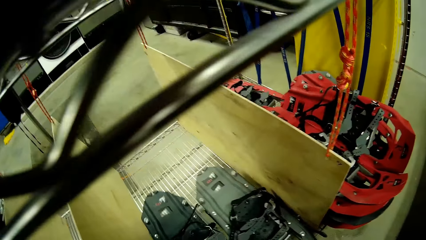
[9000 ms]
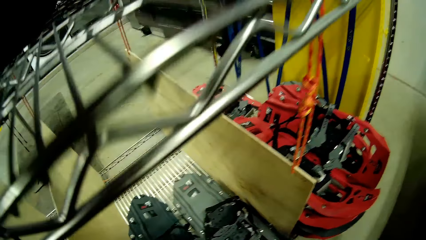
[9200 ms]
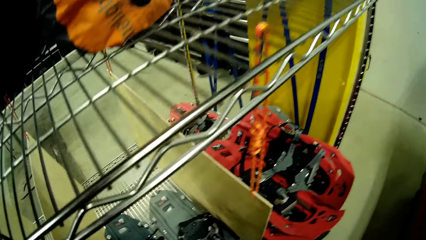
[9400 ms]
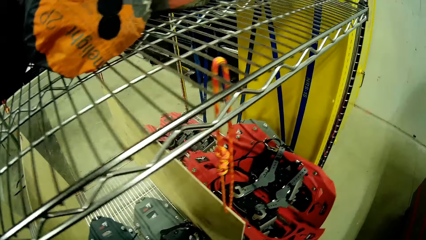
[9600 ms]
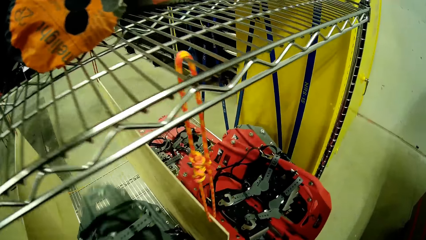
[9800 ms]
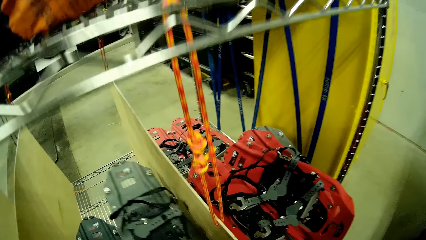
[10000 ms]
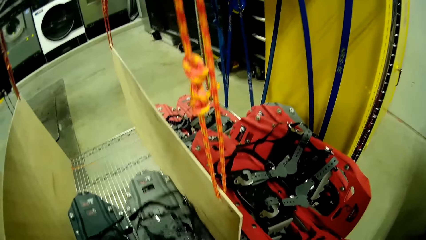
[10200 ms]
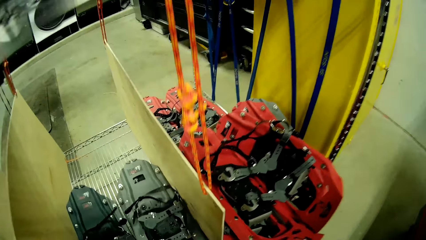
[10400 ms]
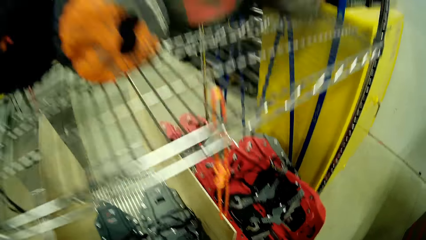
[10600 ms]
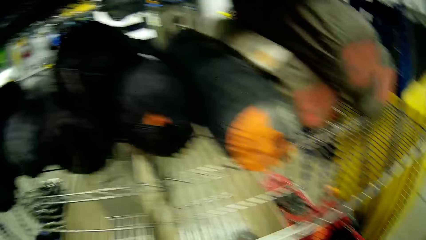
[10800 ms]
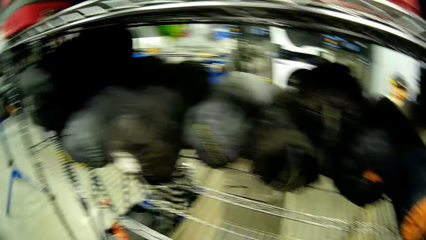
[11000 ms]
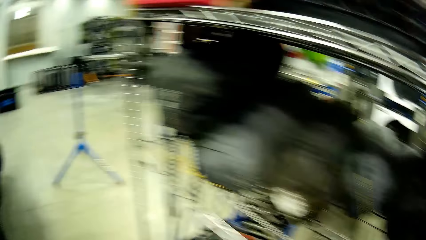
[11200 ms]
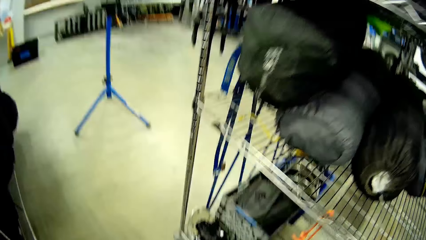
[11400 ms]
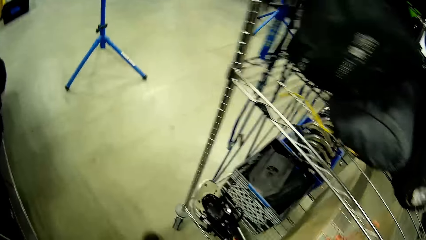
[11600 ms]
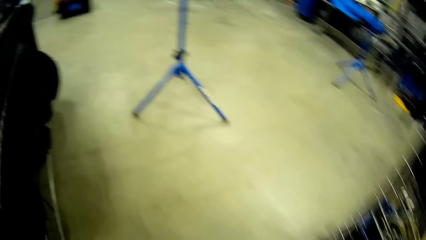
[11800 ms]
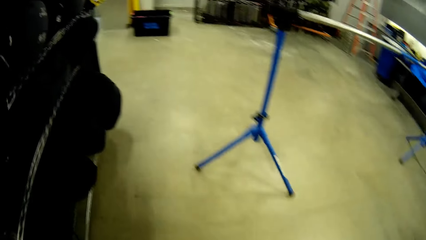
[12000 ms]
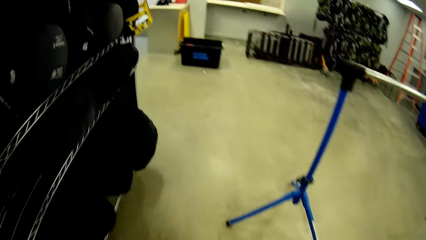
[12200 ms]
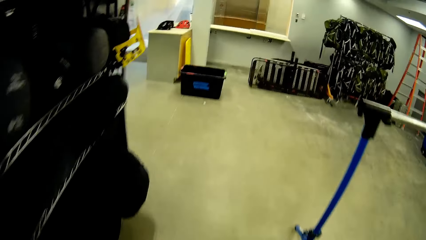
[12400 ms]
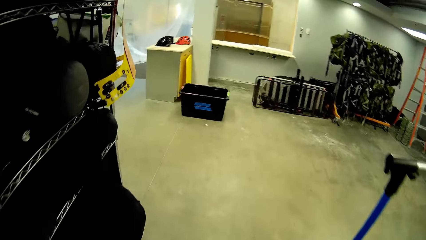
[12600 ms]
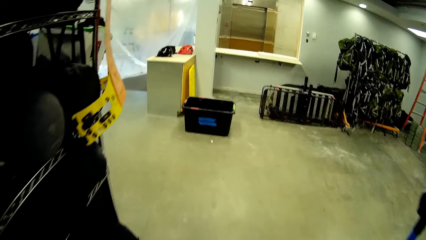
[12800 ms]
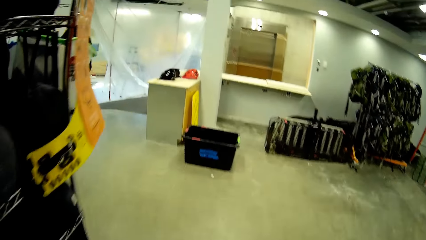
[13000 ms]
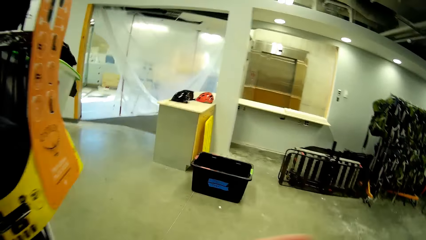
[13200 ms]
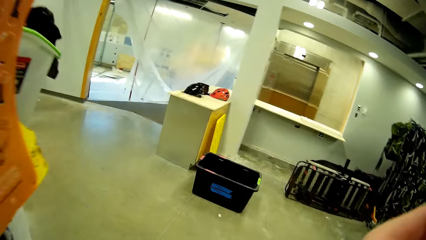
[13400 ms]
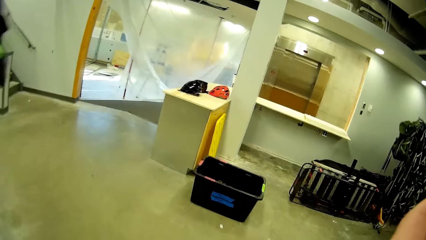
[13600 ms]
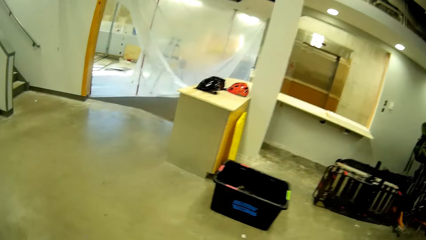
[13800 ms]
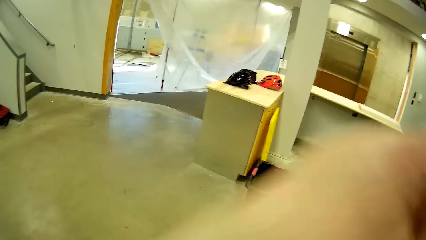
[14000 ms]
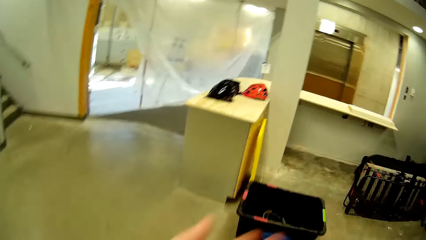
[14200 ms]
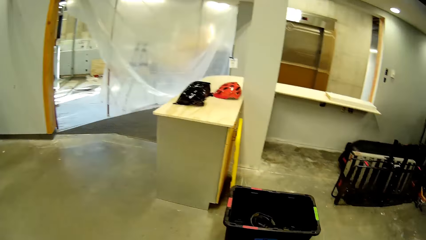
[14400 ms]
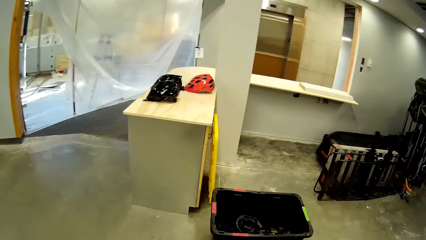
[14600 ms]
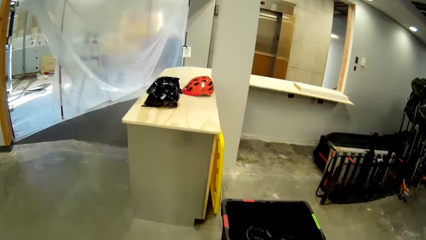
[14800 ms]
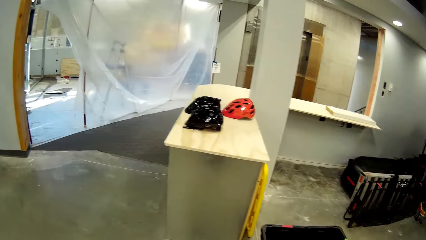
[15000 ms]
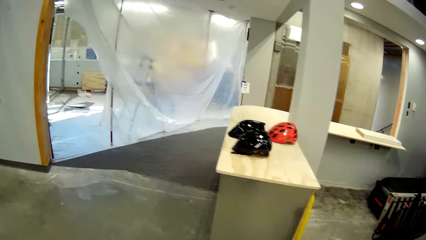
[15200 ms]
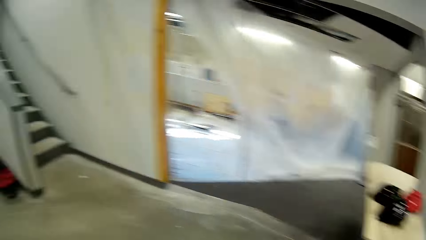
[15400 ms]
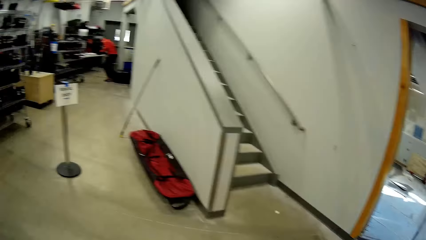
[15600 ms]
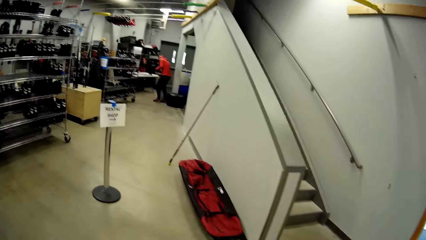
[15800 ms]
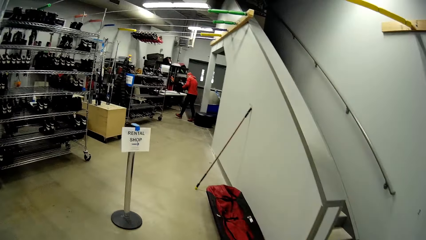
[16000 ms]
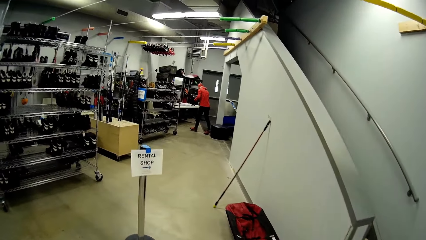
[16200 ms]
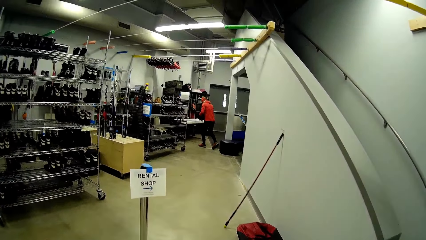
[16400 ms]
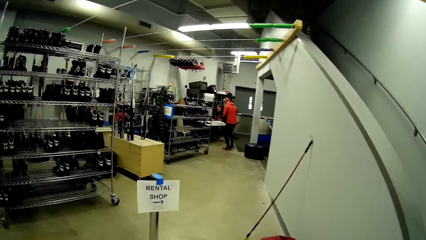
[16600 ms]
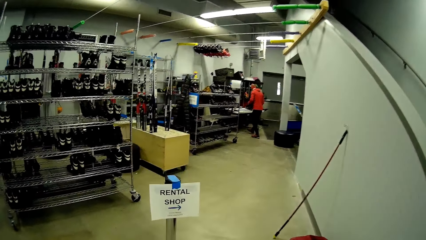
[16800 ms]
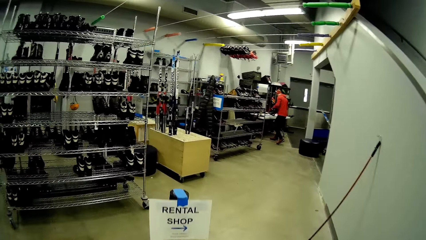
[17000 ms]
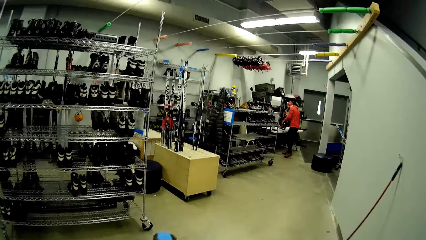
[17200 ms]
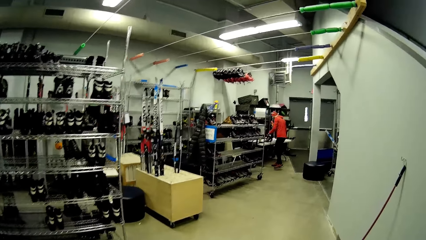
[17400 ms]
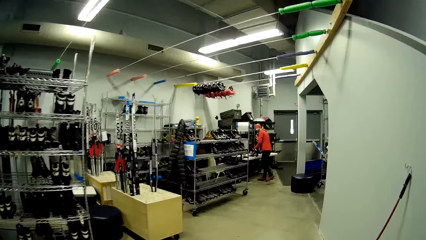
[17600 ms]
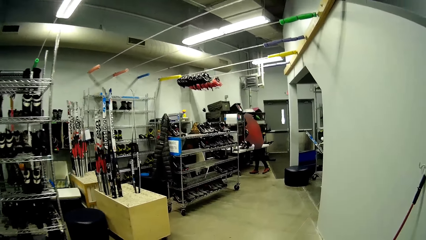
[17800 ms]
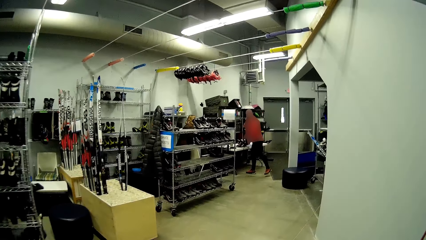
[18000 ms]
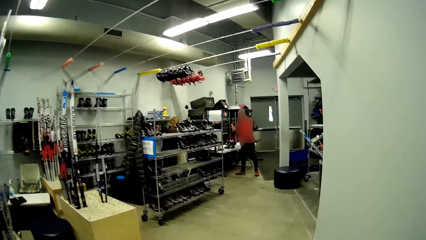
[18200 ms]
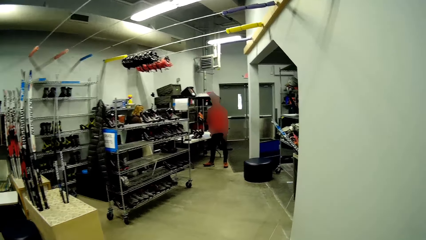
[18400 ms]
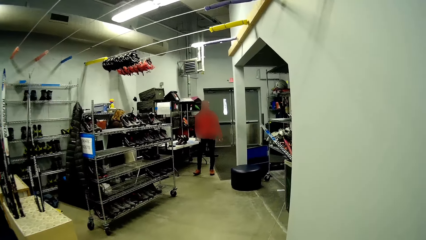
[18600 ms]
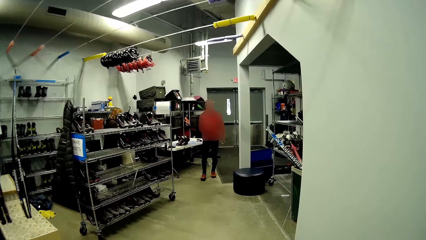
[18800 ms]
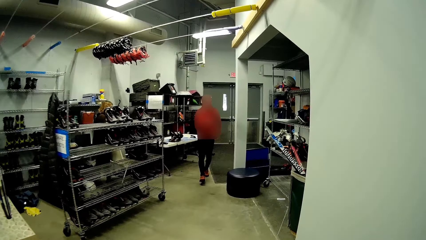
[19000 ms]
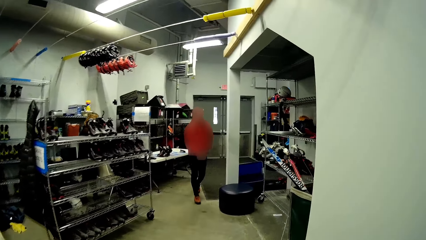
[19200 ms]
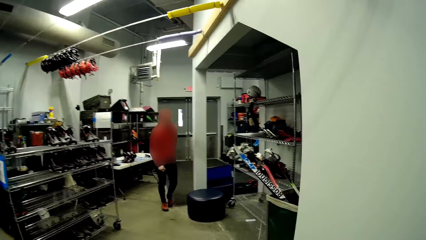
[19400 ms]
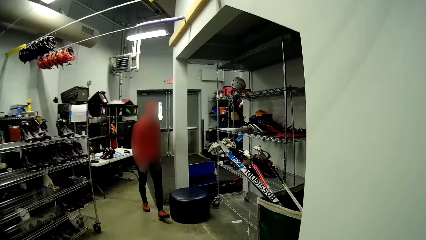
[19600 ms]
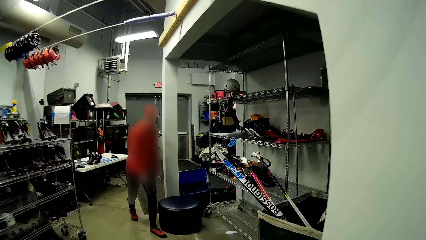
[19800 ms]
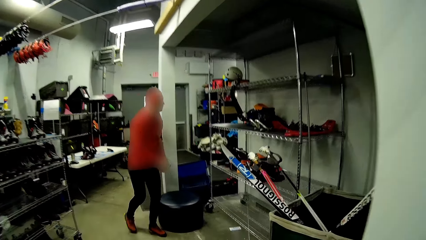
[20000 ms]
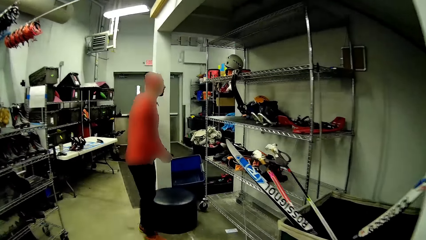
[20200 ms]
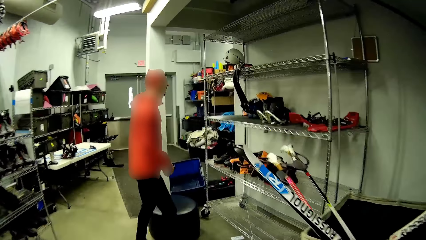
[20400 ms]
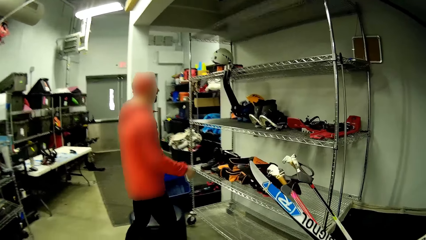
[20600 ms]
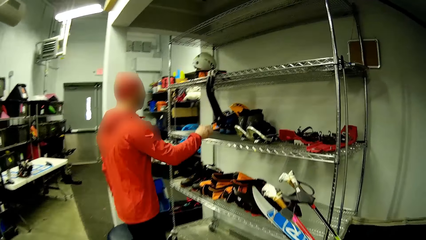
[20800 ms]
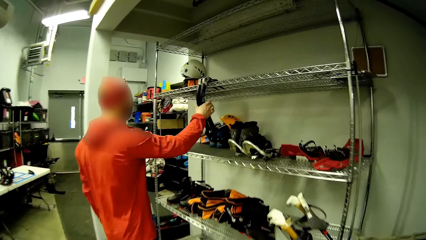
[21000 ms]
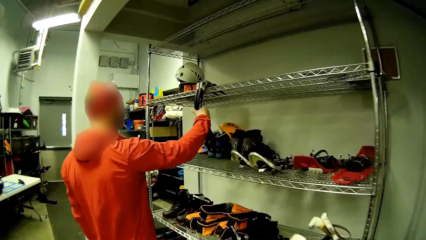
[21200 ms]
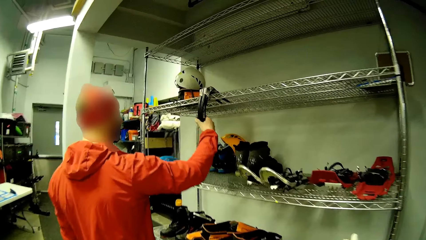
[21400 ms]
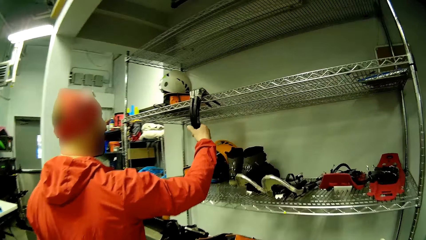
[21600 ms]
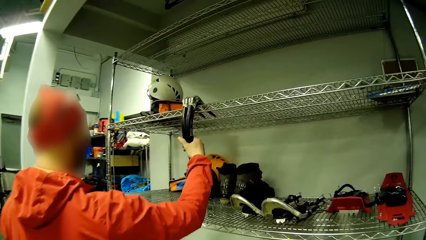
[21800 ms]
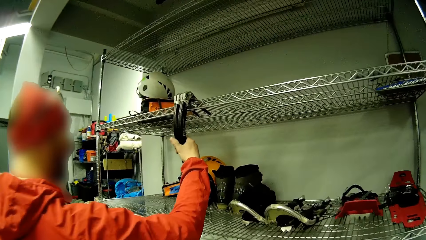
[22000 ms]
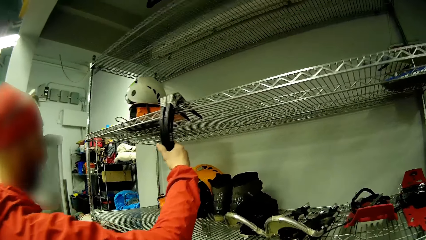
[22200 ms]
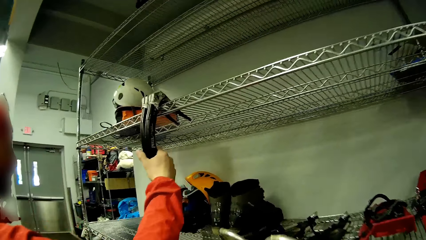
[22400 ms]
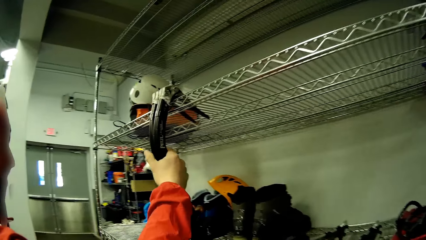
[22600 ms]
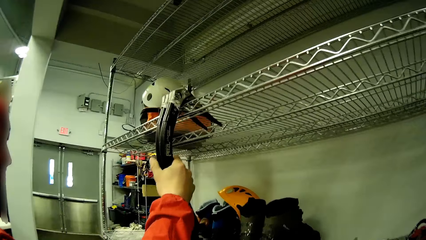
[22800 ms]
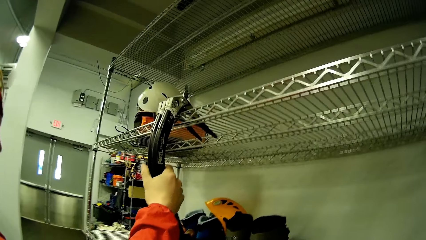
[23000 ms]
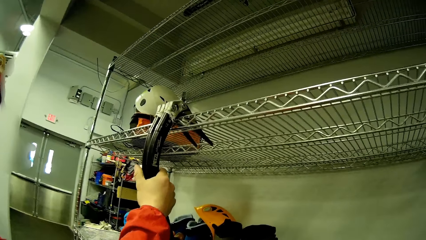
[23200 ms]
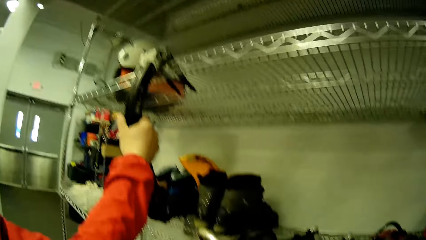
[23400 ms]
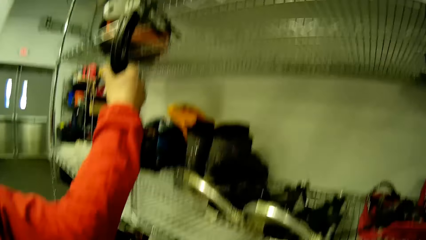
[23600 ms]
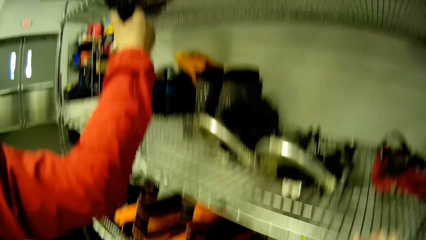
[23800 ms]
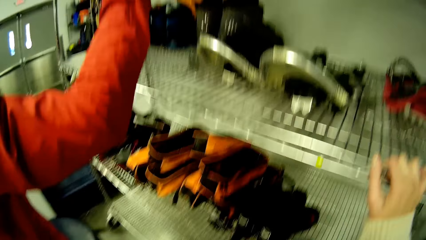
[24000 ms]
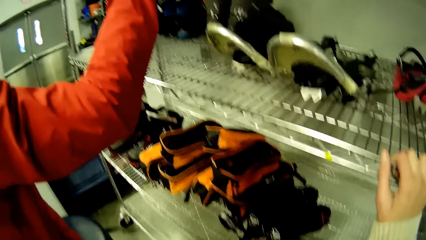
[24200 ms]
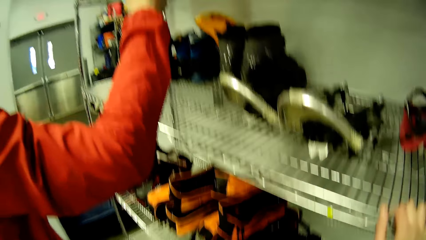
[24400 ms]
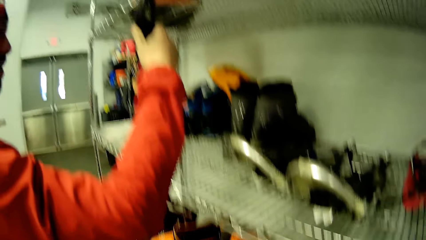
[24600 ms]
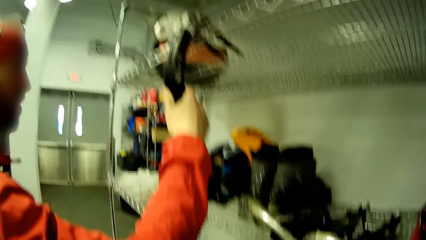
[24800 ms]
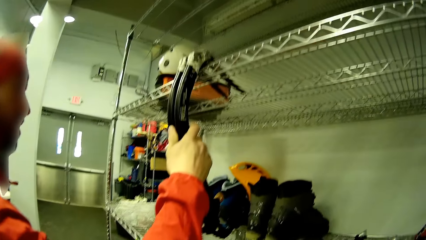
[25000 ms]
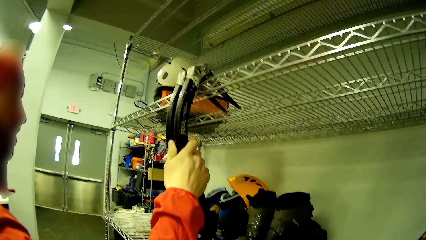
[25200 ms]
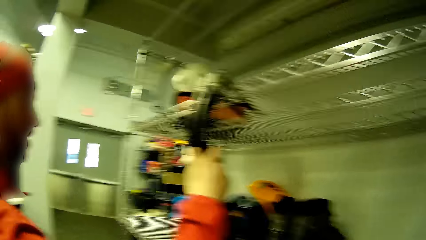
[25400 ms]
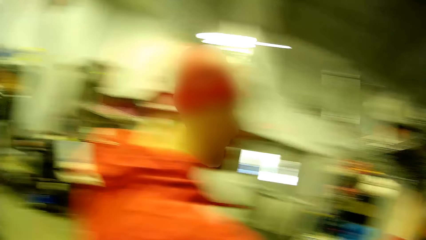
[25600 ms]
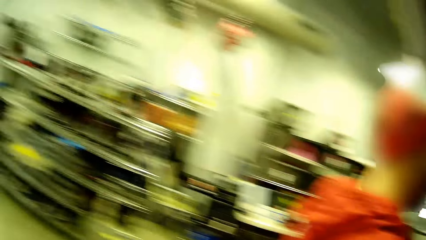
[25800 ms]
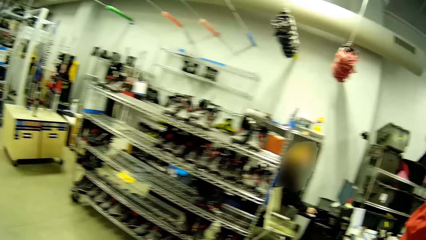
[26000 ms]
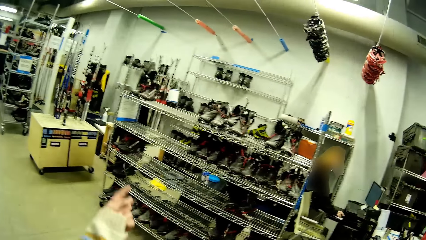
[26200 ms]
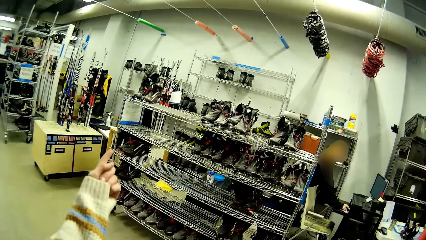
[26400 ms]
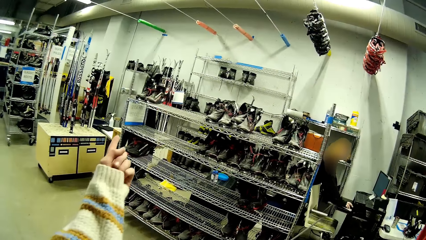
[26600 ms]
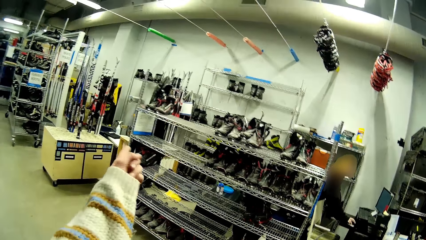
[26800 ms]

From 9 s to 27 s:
The camera wearer drops the snow shoes on the rack. They look around. They walk around. They raise a hand. They raise a hand again. They look around. They walk around. A man holds a metal snow sled with his right hand. The man carries a Cassin X-Dreams with his right hand from a rack stand. The camera wearer looks around.
